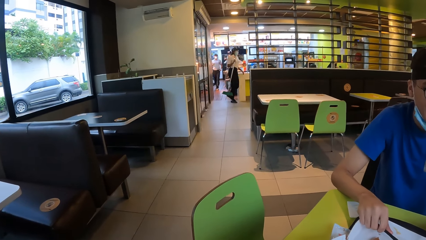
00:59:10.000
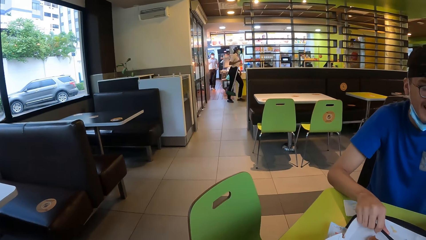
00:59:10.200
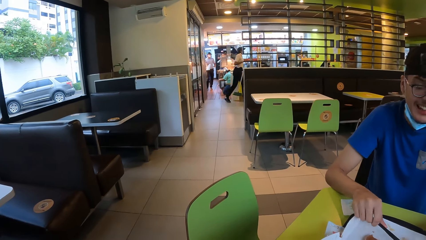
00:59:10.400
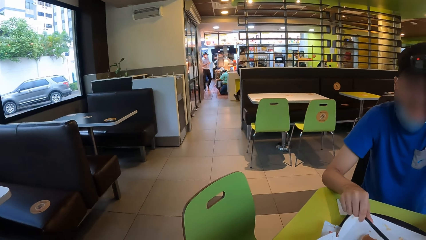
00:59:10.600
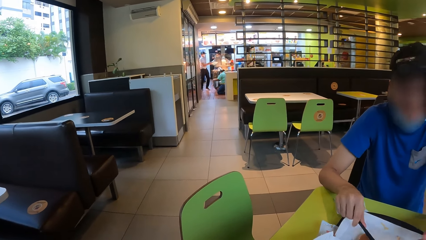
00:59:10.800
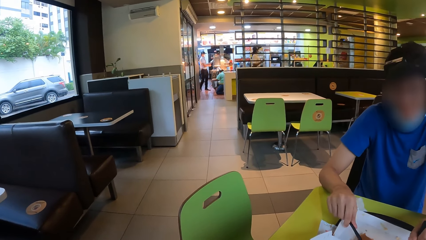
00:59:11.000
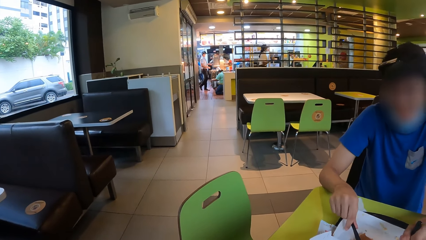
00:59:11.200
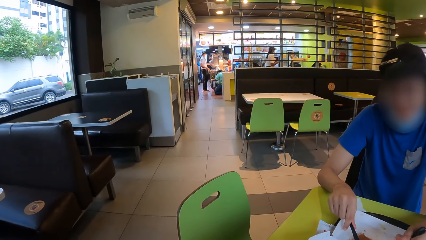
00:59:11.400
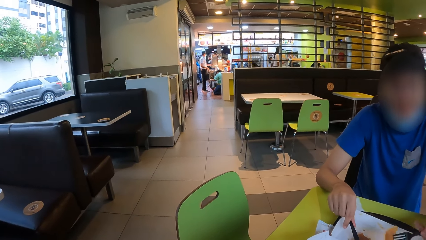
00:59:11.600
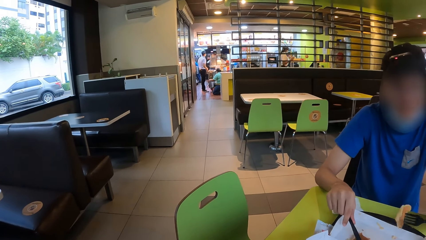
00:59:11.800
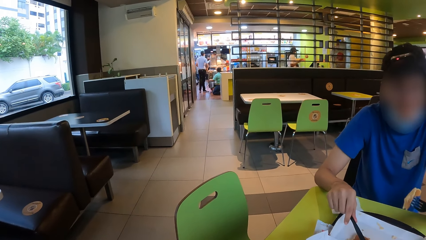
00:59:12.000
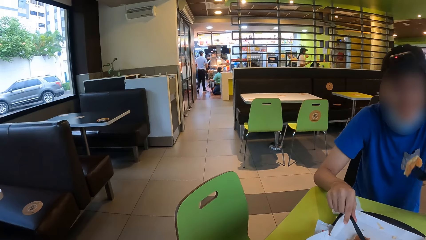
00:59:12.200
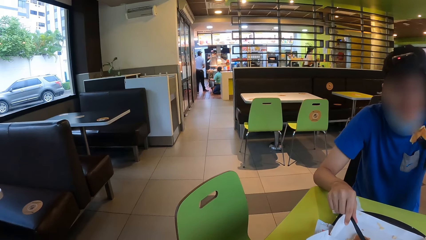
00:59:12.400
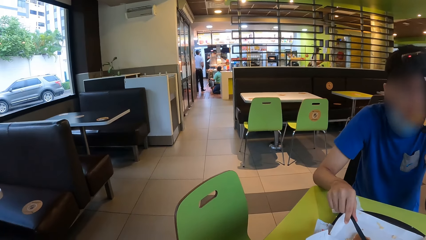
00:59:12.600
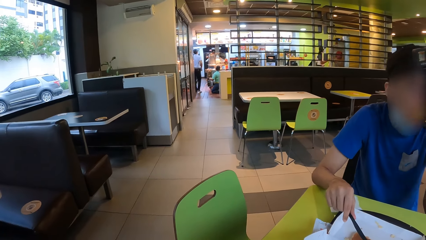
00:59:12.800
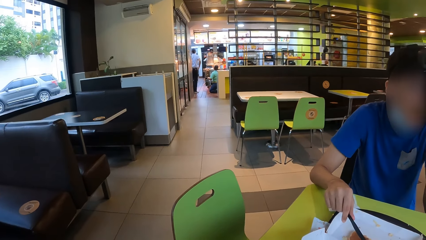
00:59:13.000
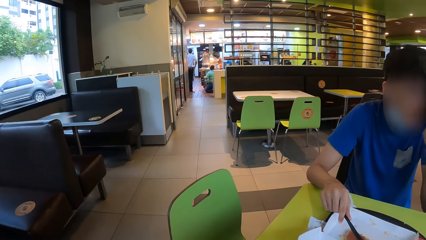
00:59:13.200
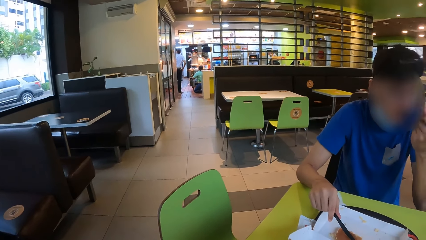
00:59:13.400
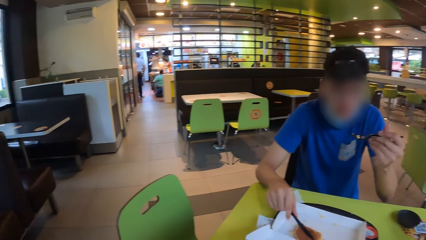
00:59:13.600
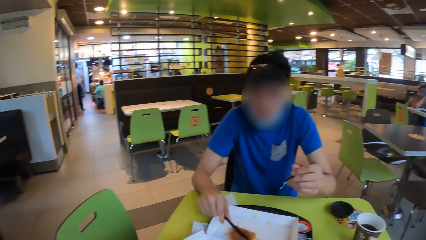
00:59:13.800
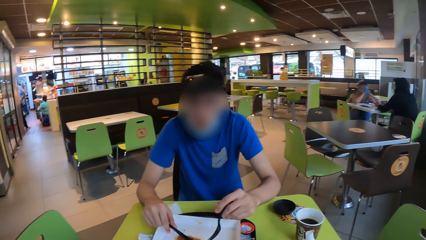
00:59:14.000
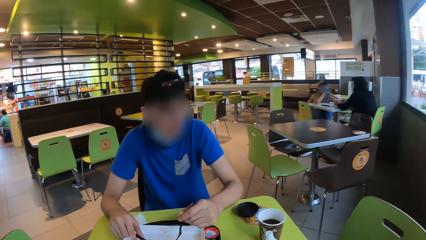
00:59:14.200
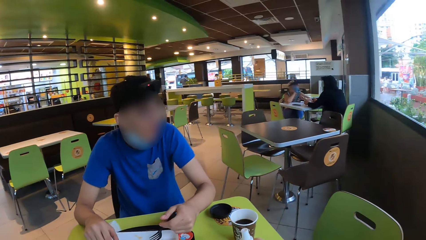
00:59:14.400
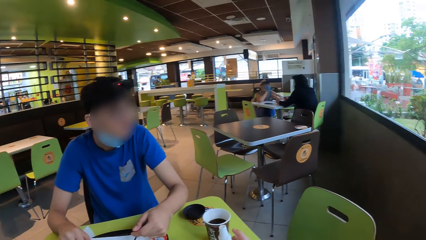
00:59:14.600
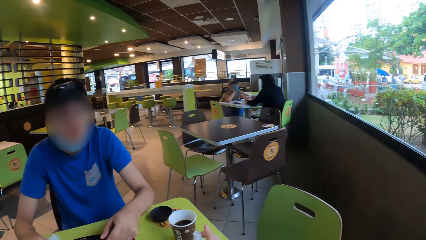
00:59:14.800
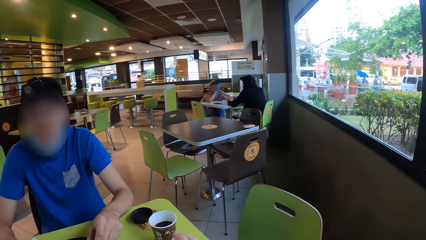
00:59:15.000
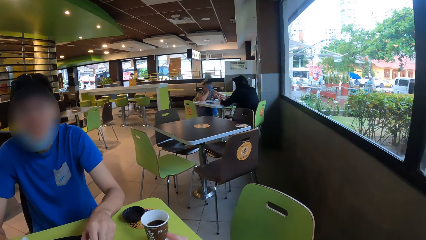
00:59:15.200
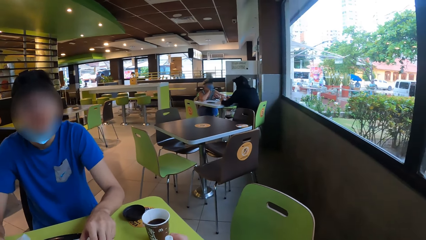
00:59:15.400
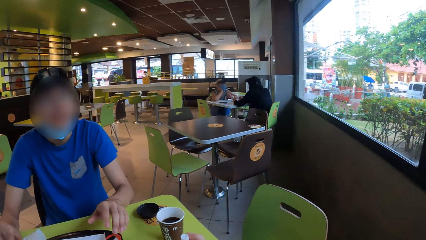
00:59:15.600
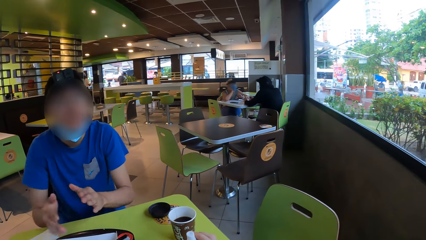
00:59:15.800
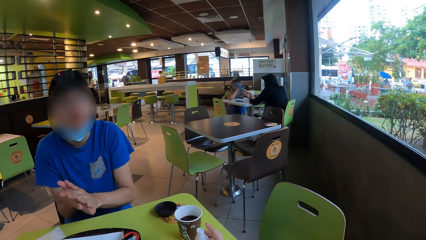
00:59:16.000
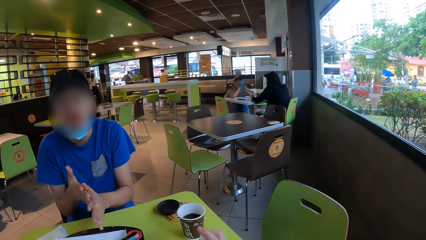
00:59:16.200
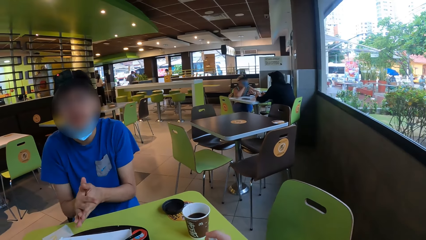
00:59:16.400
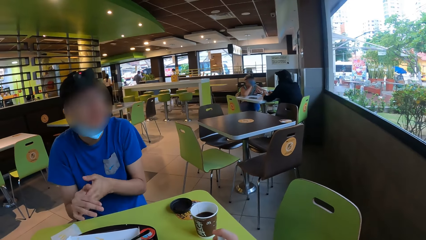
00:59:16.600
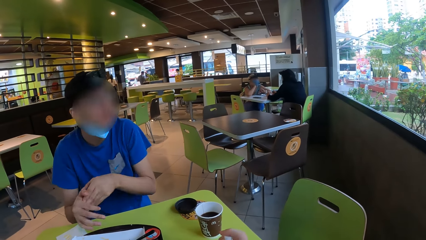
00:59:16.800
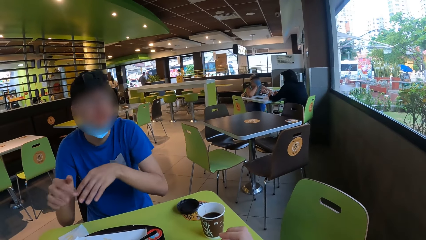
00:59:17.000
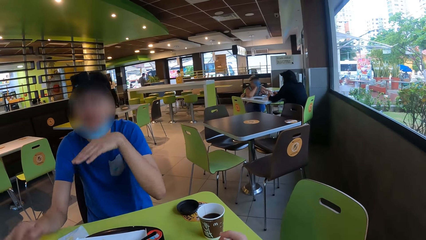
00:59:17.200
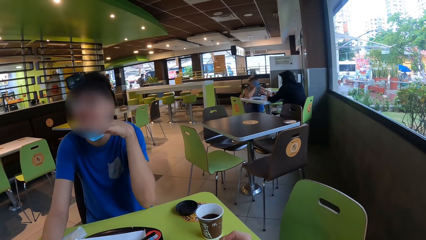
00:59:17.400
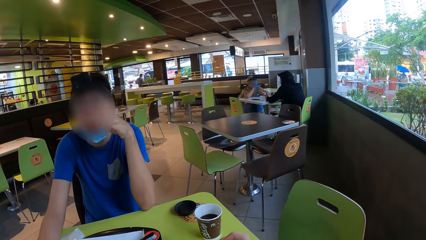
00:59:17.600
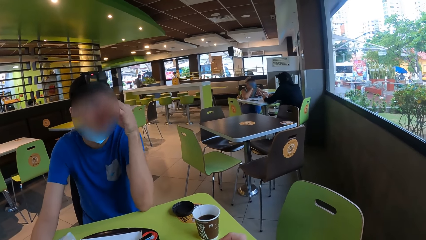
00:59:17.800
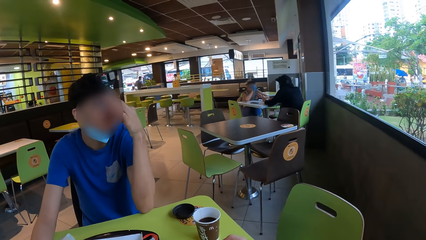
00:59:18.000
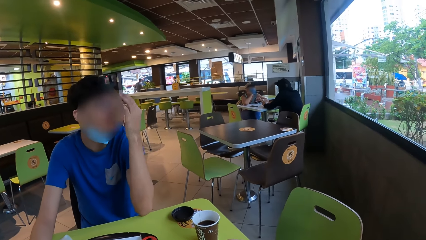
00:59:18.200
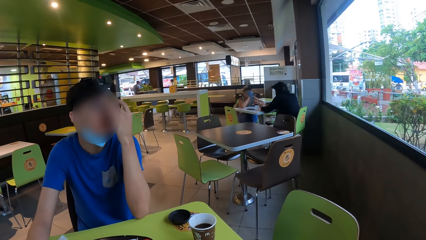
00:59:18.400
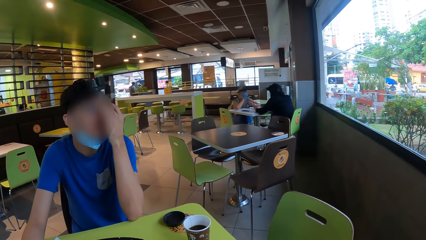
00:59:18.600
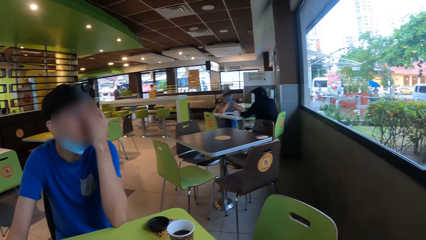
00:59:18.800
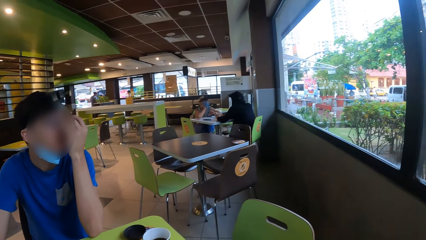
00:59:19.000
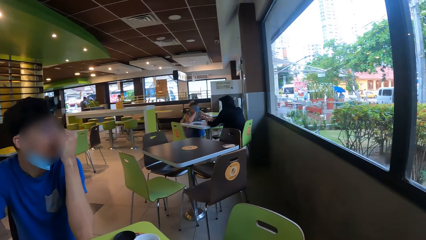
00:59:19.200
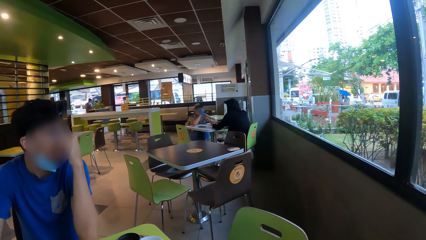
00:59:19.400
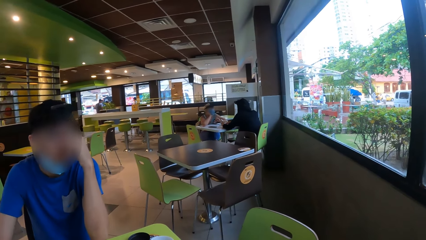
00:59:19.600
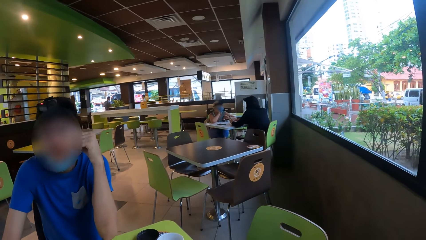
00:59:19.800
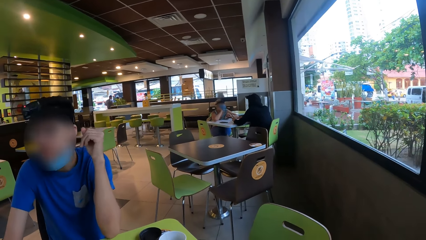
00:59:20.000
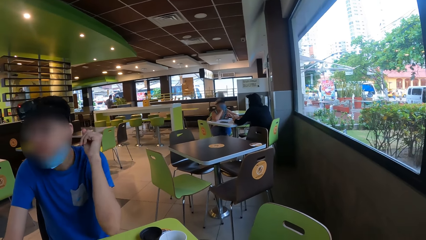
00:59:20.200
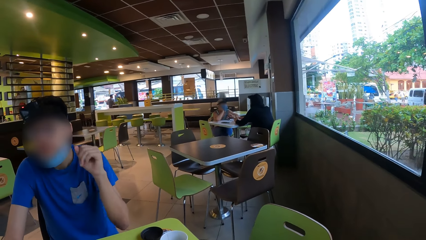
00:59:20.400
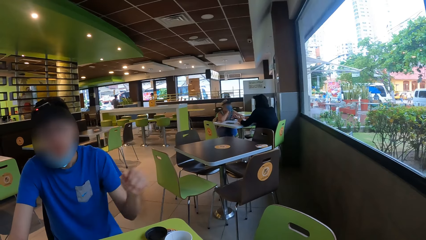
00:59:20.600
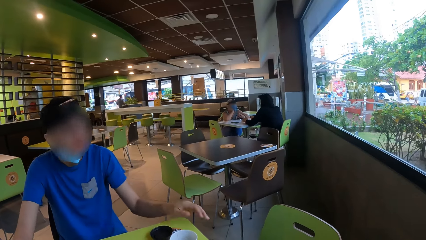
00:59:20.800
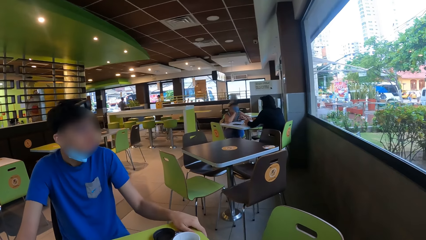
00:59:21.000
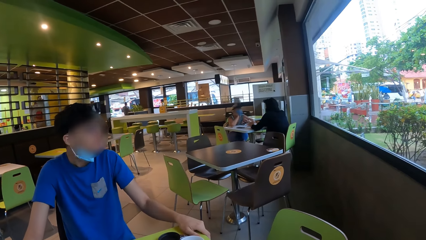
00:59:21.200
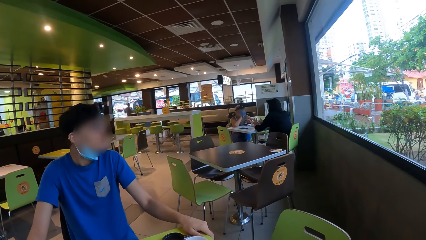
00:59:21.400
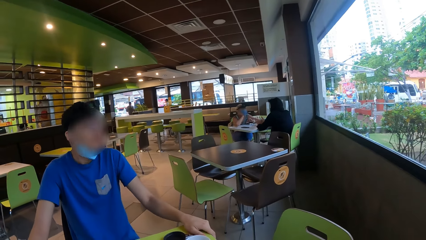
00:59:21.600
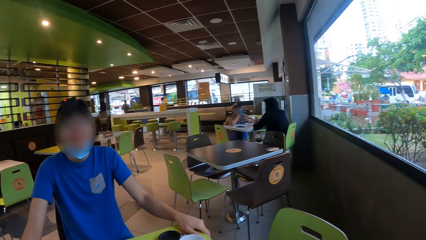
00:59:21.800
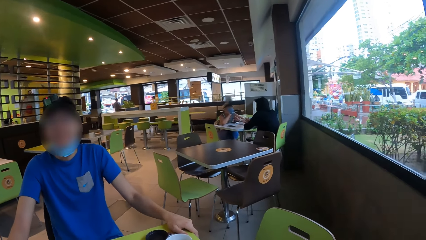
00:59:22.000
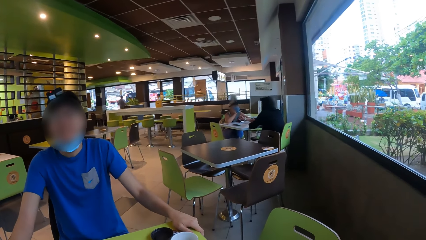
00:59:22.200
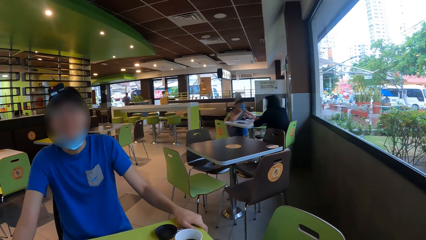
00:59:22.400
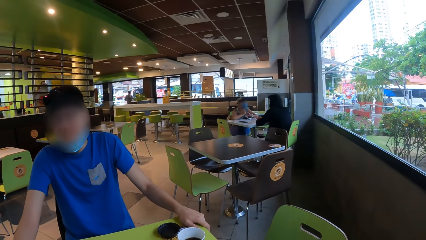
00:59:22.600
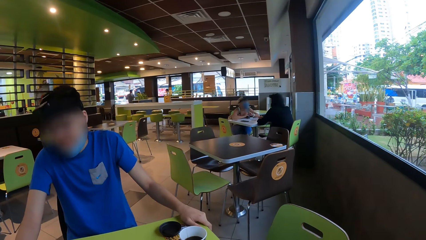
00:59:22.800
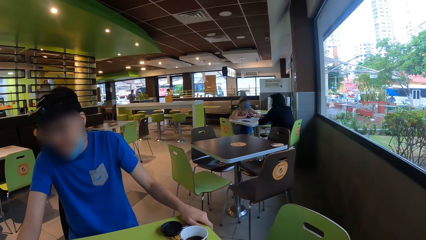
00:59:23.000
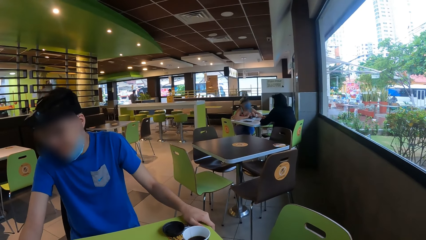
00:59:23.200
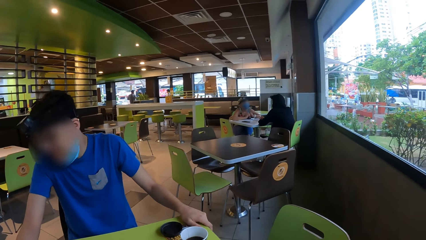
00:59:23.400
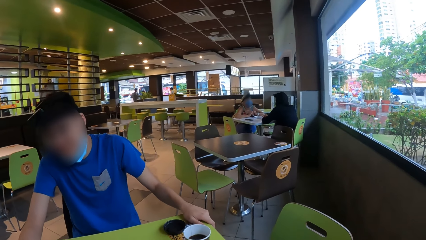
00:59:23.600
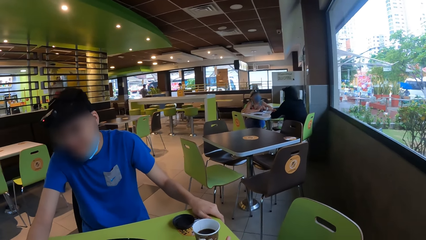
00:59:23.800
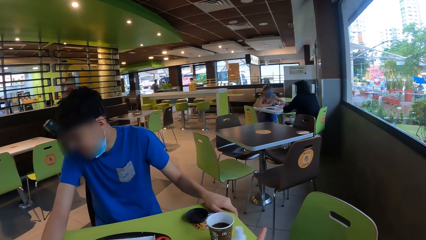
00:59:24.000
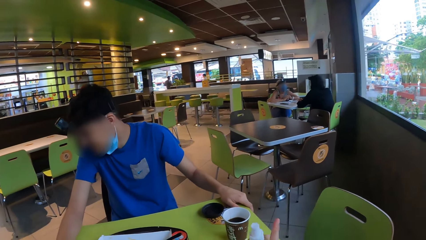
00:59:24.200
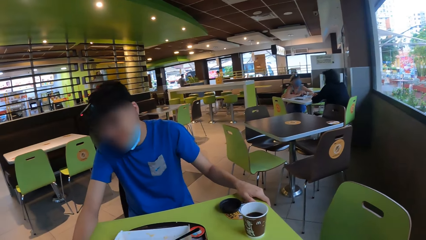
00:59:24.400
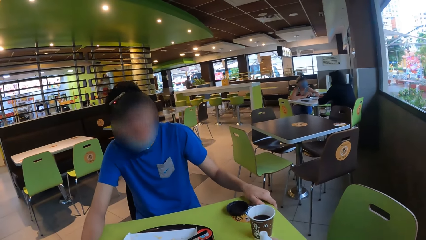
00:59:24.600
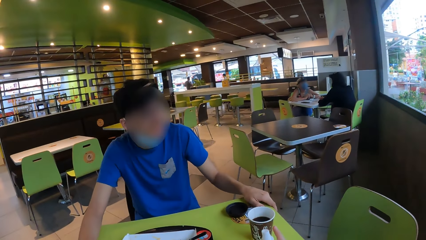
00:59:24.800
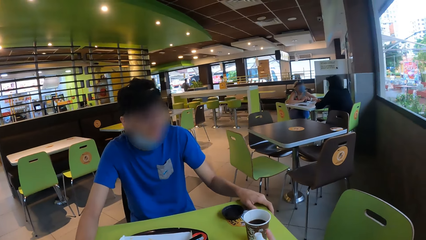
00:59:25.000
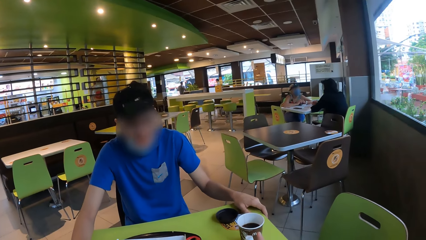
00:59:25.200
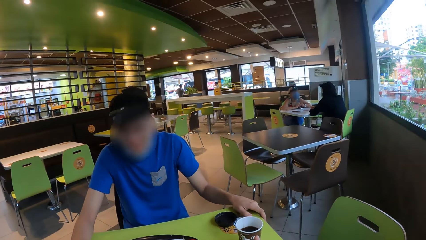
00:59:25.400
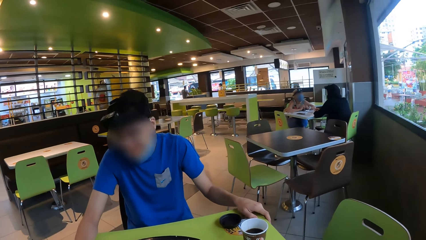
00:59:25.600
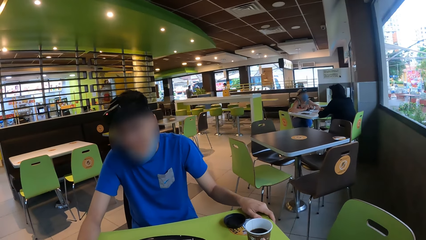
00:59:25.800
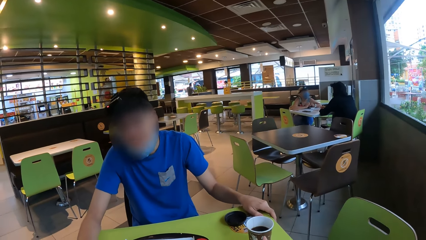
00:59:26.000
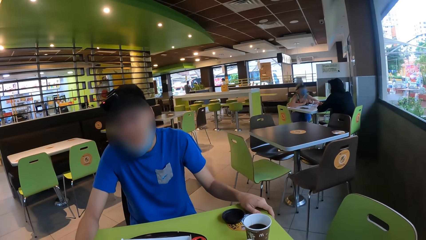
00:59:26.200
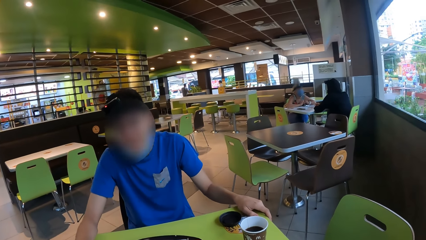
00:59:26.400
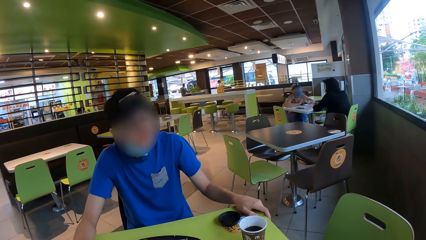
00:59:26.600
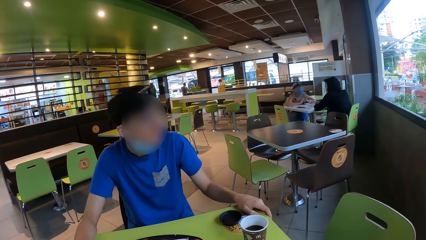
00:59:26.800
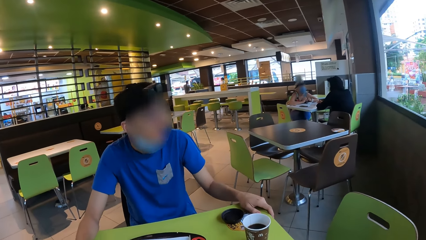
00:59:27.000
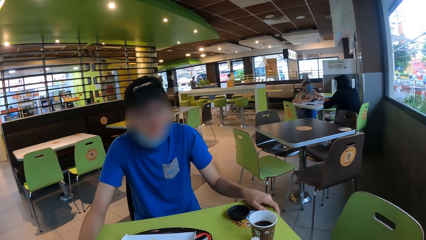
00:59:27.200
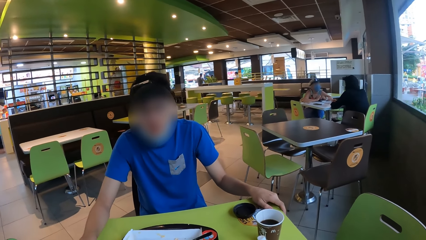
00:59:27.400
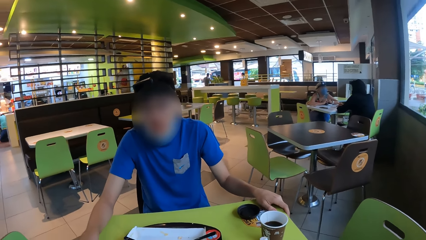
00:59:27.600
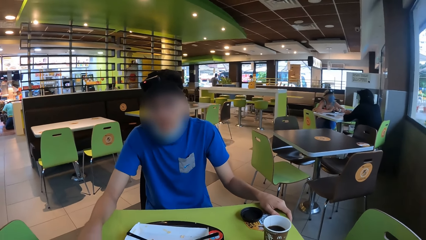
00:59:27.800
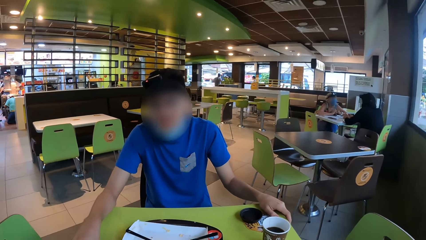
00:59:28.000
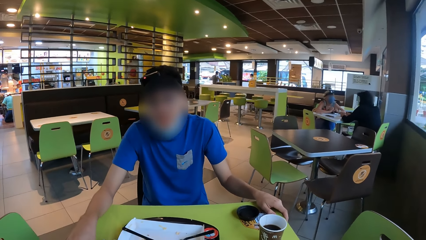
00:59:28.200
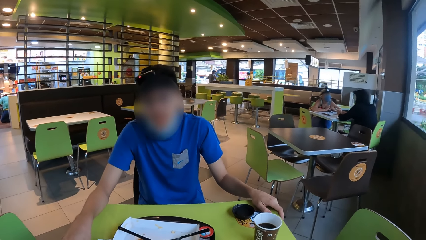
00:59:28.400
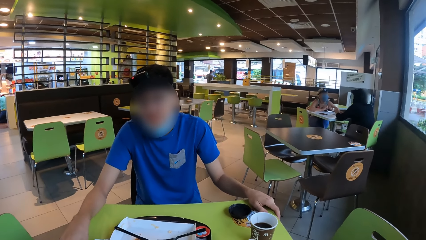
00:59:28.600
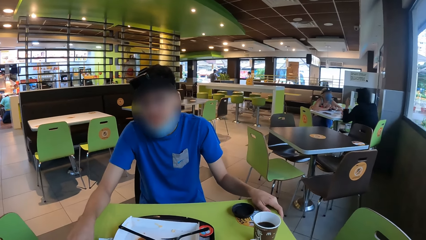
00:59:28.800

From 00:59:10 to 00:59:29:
A man eats the egg. The man puts the fork on the plate. The camera wearer looks around the restaurant. The man rubs his hands together, holds his face with his hand, pulls his hand off his face, holds the table, and looks at the table. The man interacts with the camera wearer.
